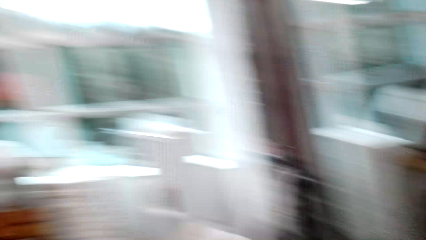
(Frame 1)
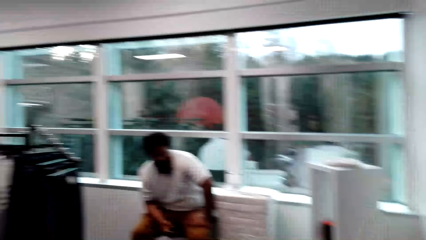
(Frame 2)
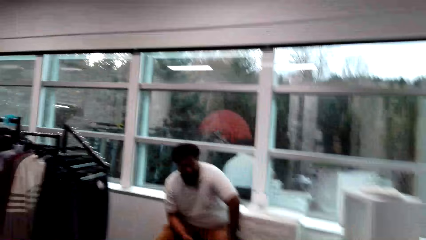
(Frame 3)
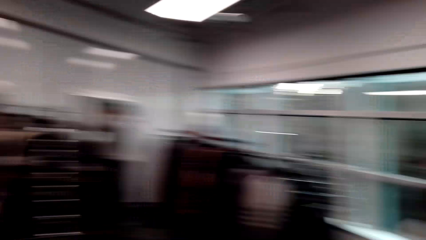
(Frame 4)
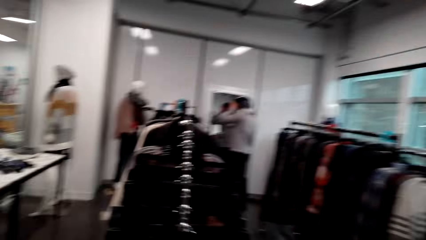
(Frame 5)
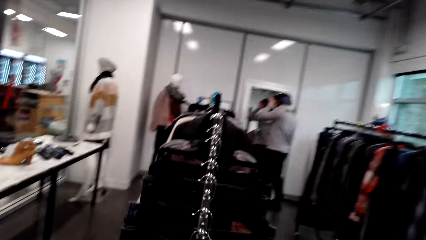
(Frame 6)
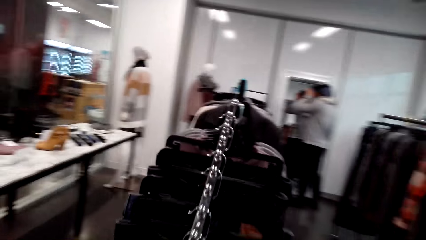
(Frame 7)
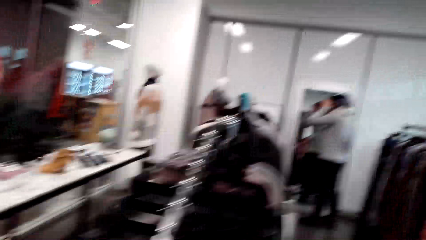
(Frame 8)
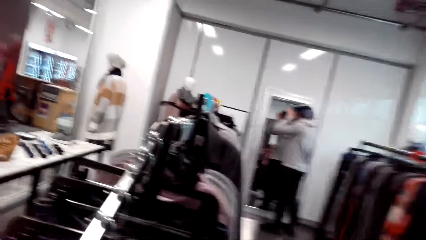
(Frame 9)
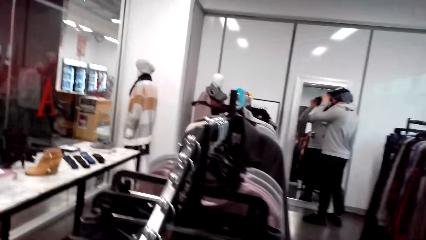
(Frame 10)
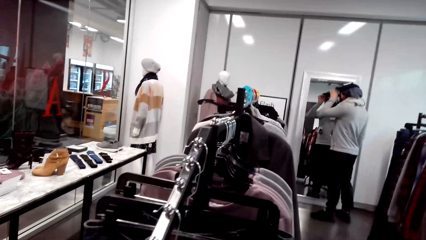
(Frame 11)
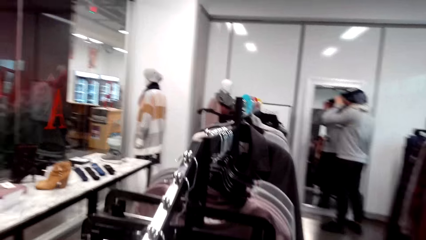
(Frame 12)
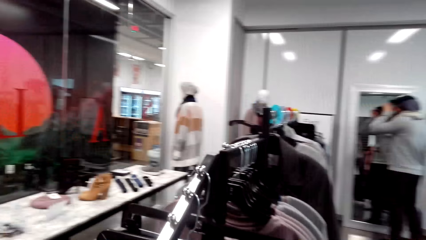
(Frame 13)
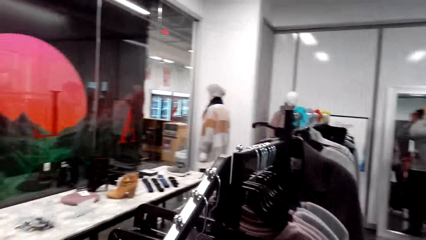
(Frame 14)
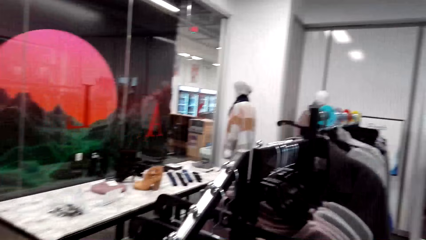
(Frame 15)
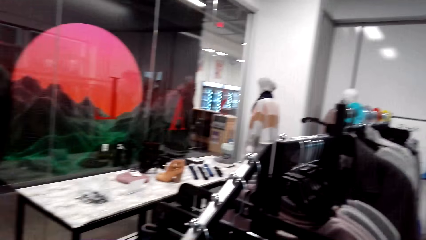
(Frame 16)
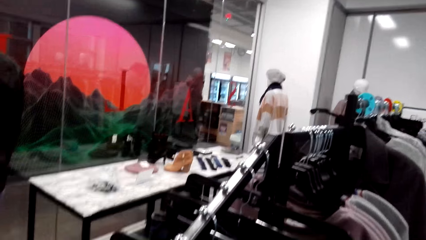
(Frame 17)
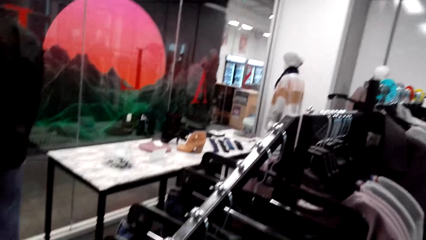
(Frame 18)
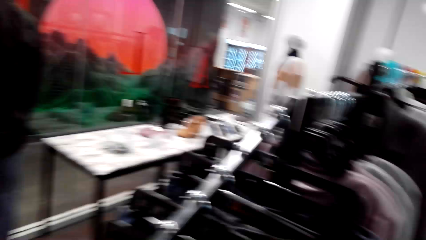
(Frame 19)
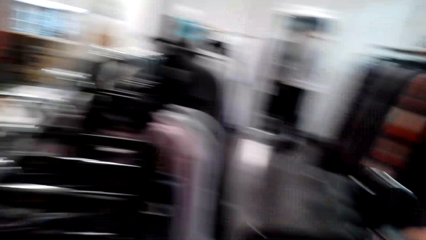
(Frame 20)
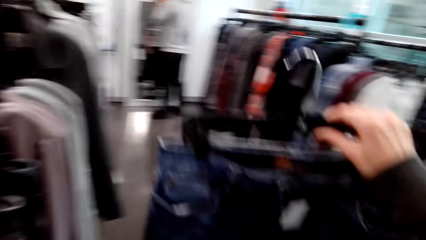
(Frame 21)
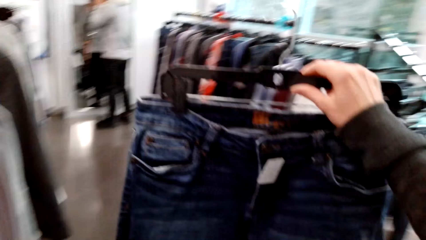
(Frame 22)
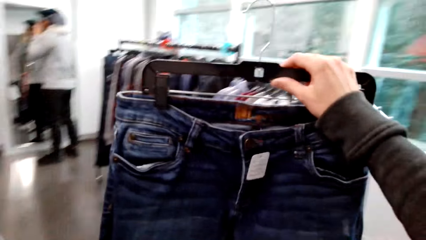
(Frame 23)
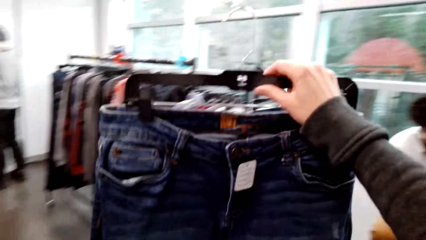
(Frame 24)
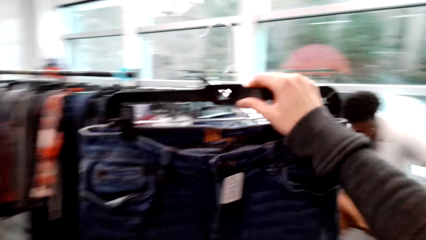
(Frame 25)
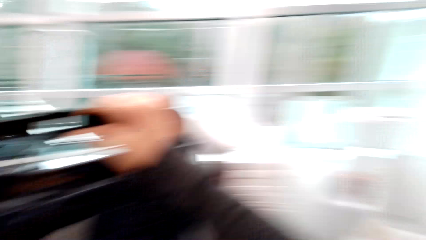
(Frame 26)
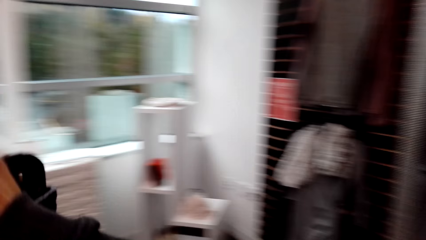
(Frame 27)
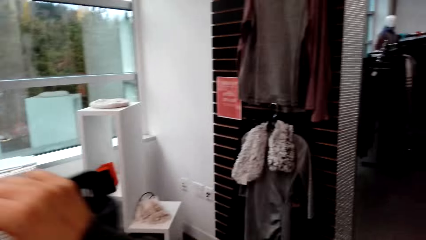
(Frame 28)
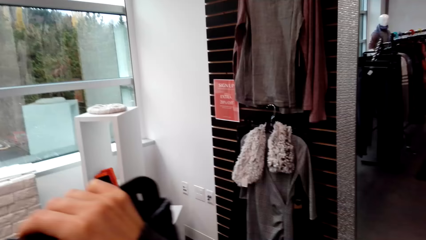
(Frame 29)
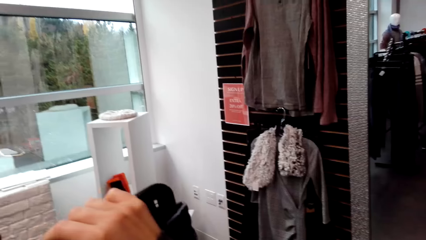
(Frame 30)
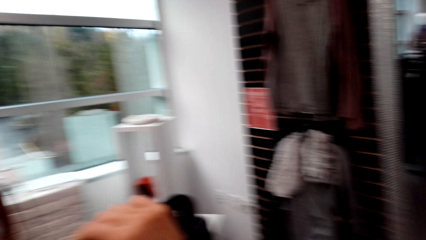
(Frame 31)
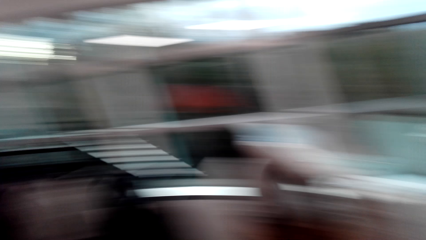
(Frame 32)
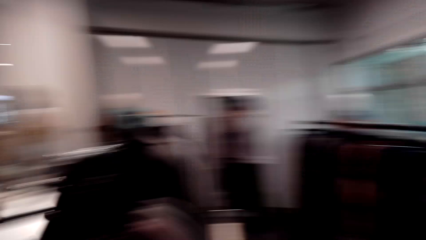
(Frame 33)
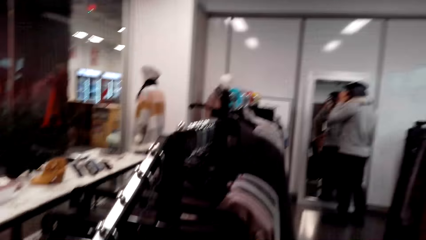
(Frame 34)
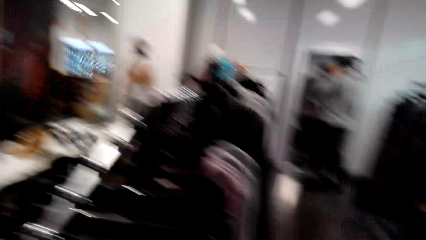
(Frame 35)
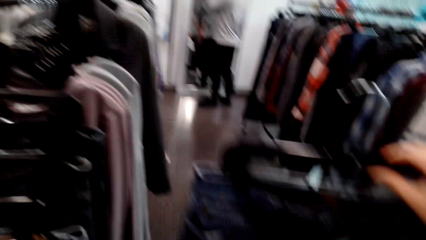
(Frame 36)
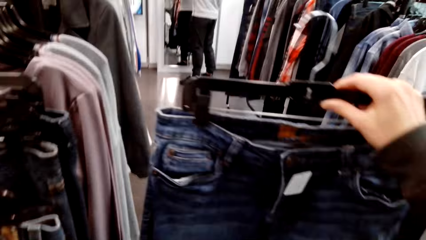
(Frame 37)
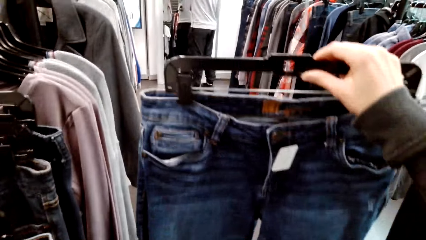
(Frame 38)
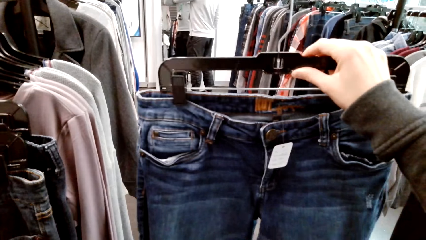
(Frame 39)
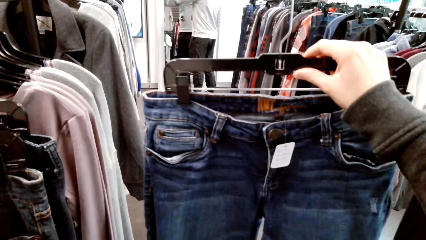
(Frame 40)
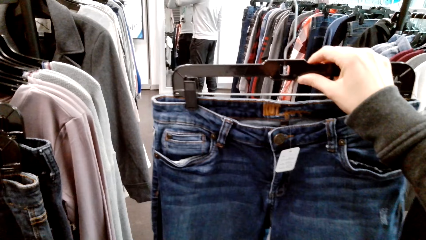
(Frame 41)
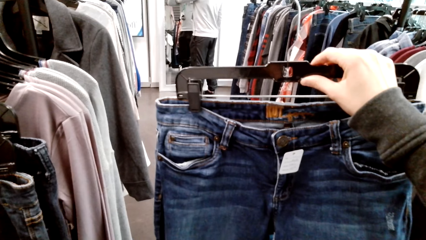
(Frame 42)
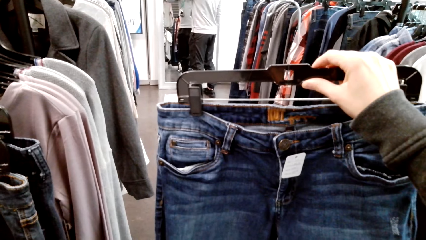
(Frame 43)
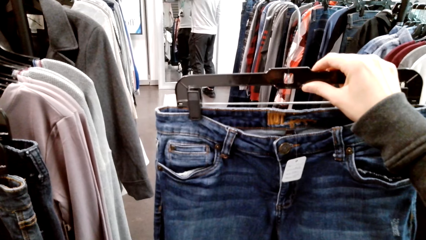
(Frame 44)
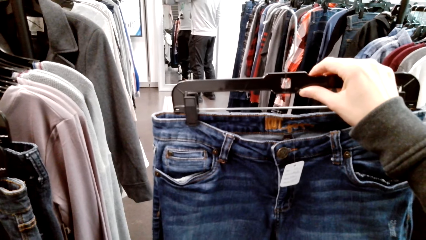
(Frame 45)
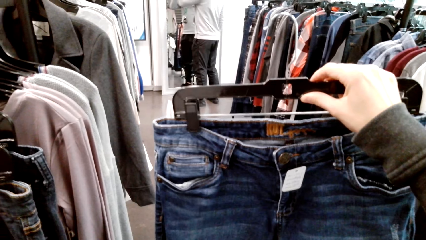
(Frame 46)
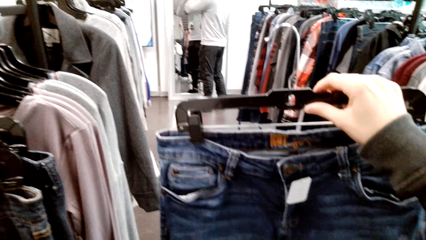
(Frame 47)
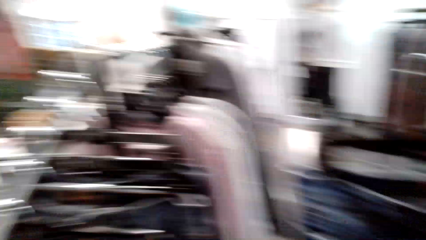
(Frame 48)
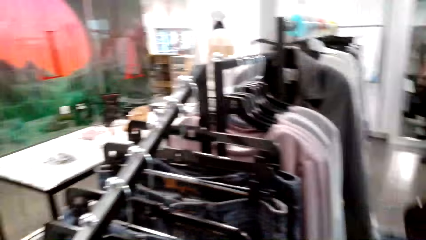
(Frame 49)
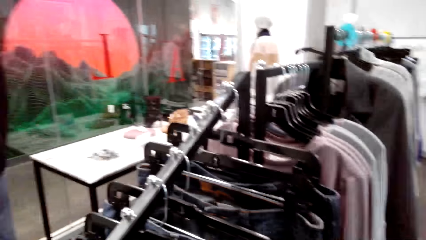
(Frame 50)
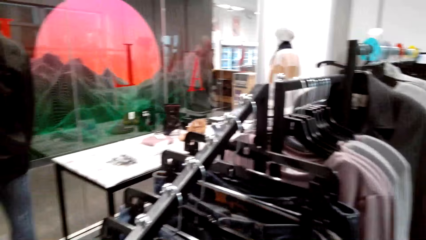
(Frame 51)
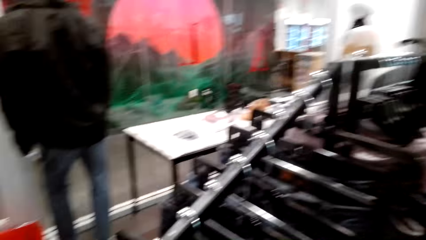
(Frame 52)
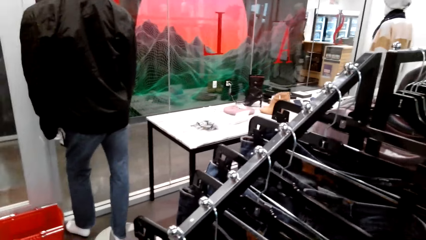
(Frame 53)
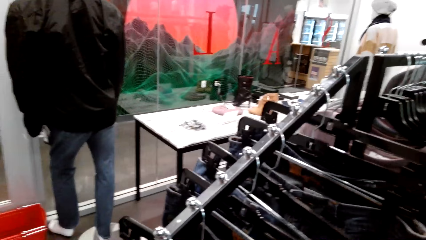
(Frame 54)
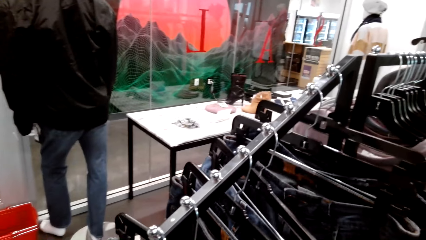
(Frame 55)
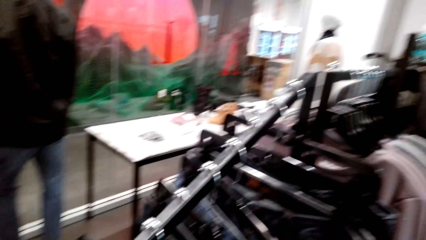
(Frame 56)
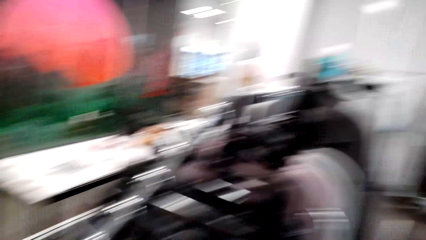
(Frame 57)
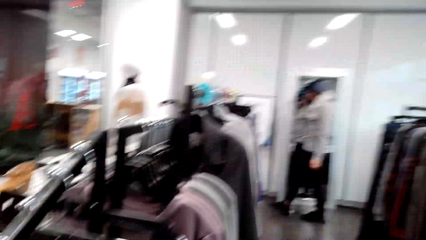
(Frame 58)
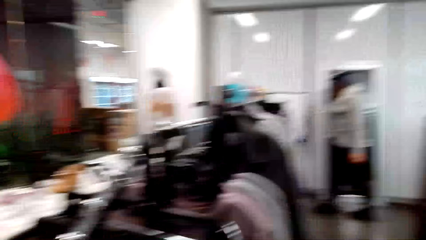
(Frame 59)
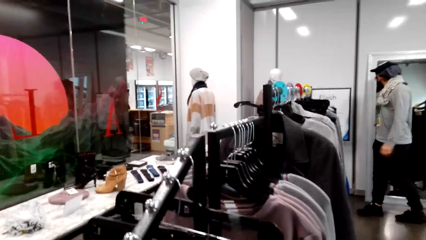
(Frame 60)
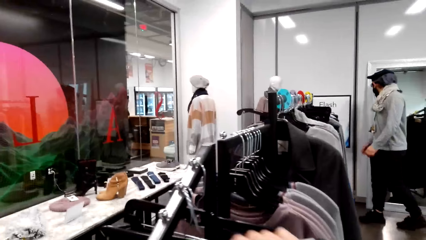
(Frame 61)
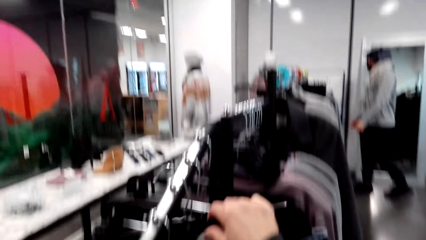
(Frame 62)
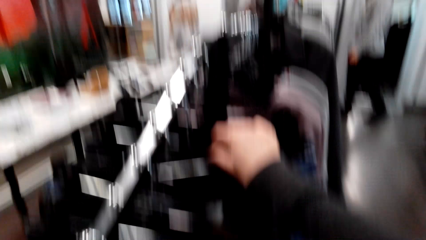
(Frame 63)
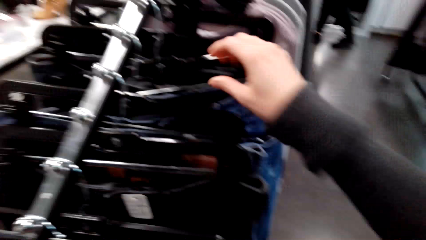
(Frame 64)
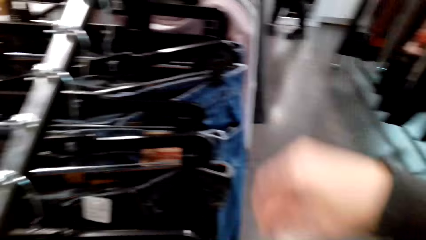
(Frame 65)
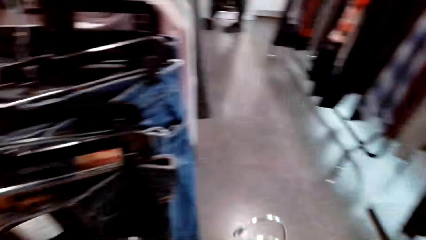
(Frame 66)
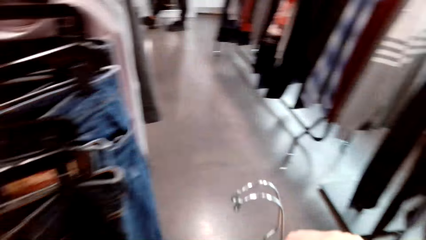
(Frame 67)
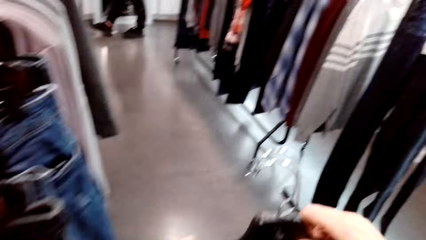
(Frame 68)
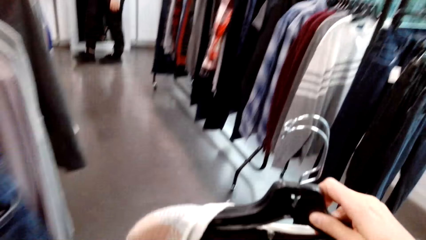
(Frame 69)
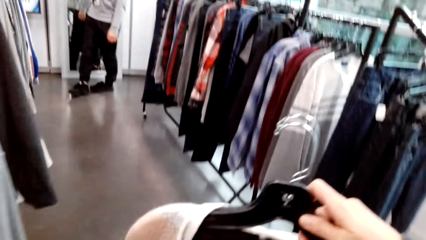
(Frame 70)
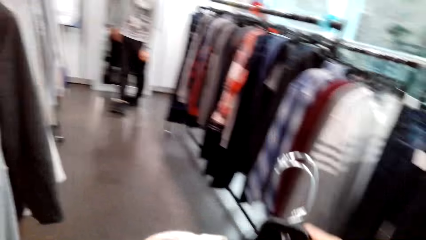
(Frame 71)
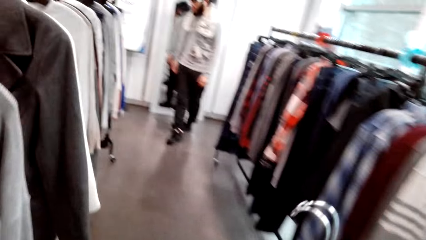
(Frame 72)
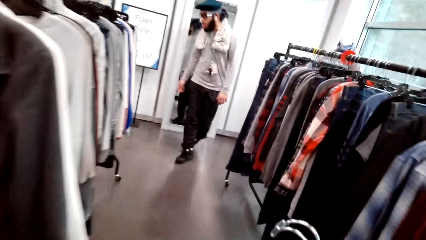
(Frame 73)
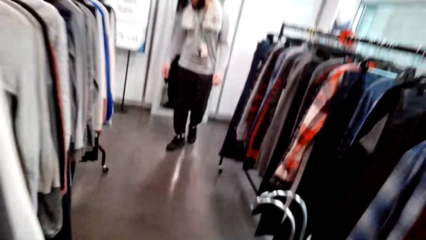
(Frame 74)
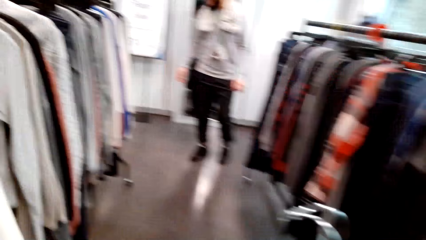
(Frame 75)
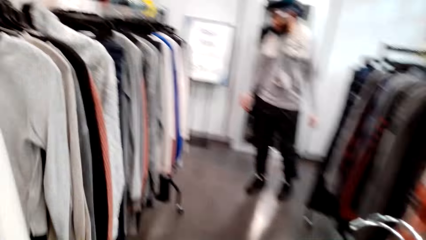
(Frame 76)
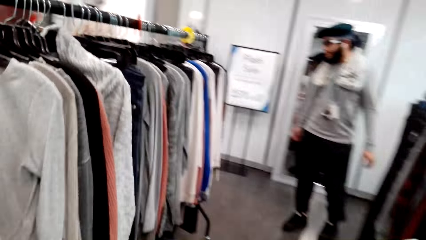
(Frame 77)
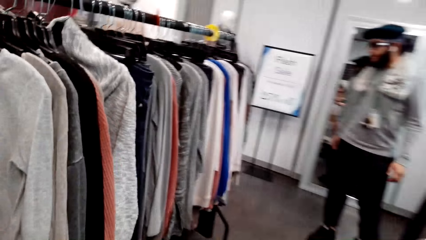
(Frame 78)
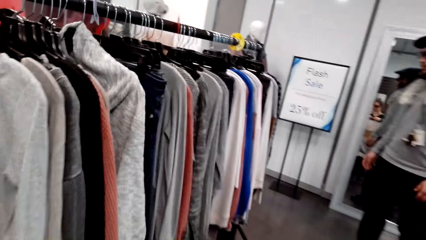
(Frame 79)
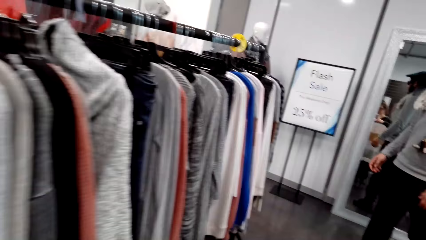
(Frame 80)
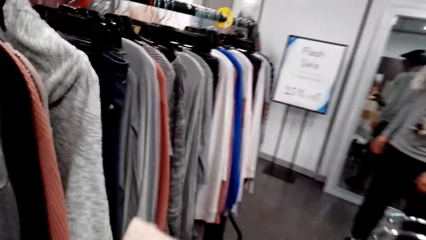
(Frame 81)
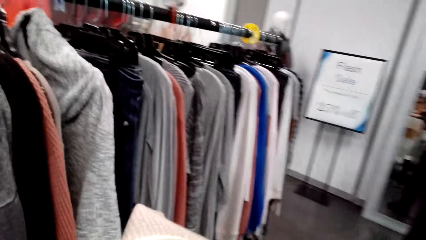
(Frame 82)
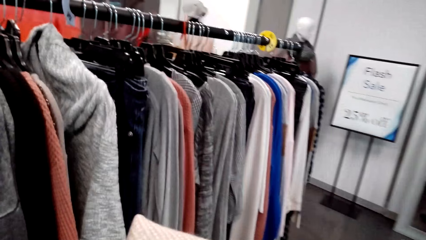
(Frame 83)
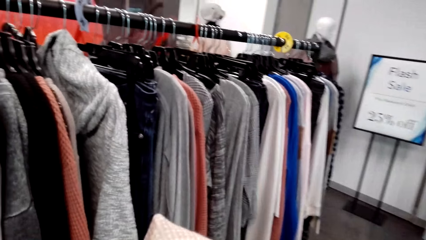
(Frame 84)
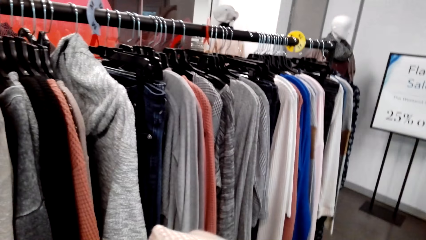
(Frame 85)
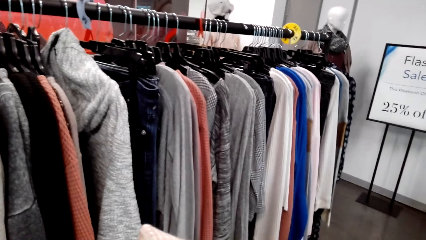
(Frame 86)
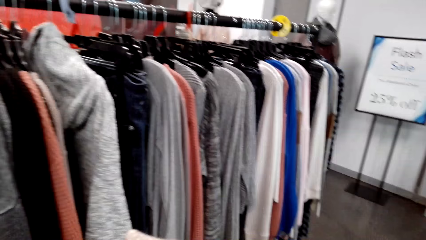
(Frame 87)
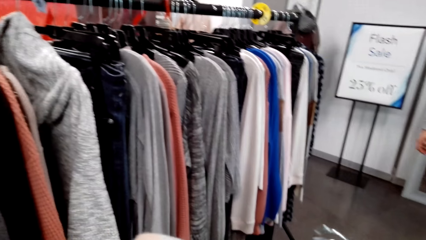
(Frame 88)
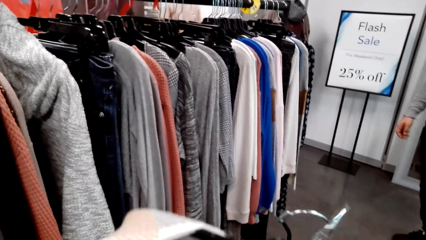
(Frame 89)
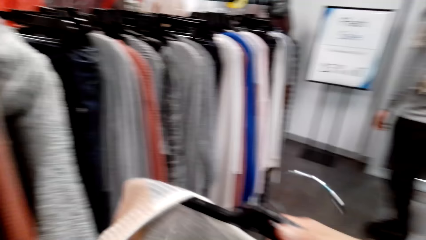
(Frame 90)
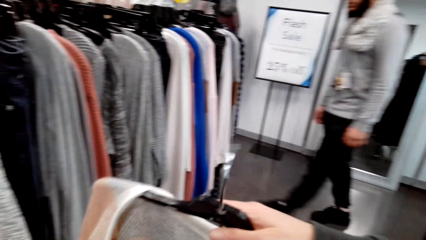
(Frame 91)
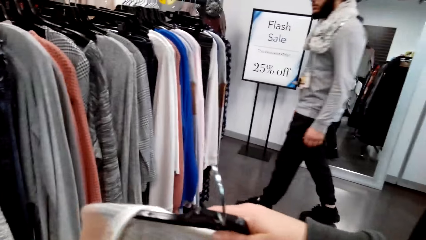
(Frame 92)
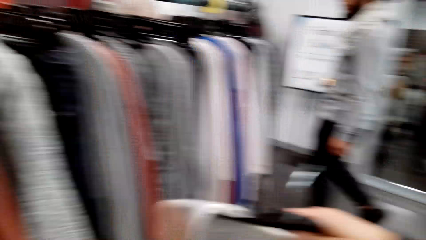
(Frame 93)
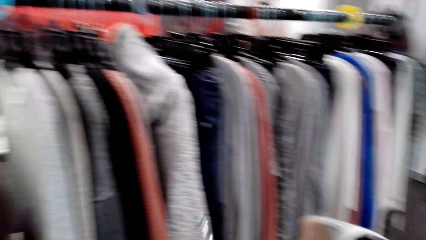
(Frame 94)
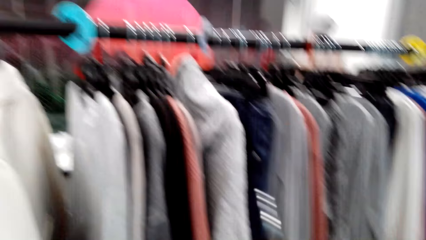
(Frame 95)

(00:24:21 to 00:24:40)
The camera wearer looks around. They hold up the jeans to look at them. They look around. They look around. They hang the jeans on the stand. They hold a cloth. They walk across the store. They look at the clothes.
